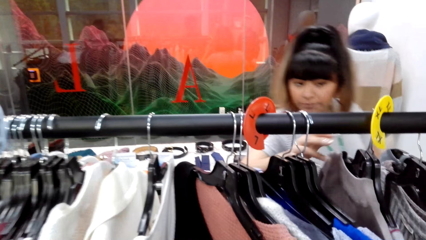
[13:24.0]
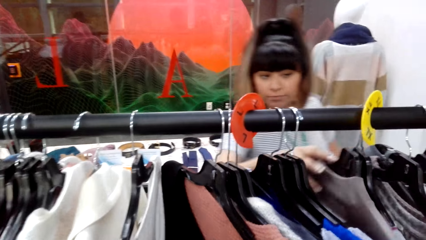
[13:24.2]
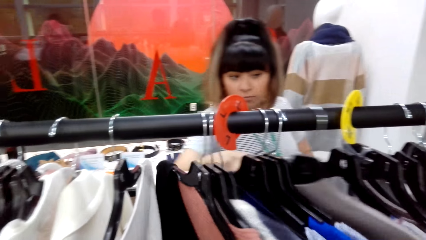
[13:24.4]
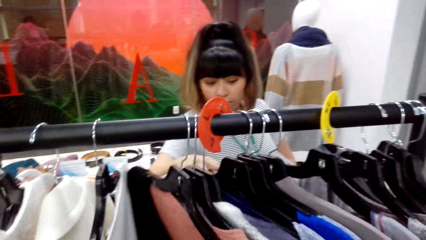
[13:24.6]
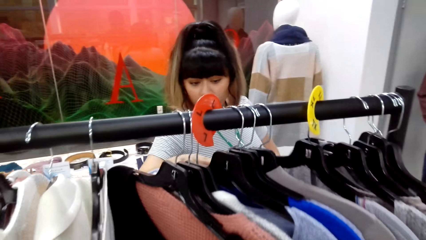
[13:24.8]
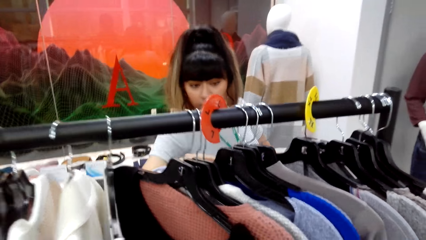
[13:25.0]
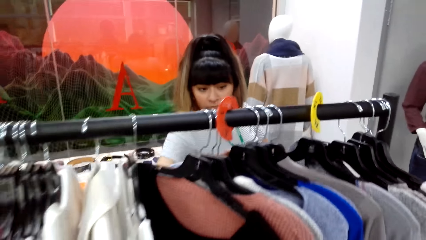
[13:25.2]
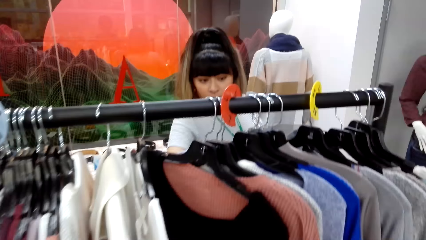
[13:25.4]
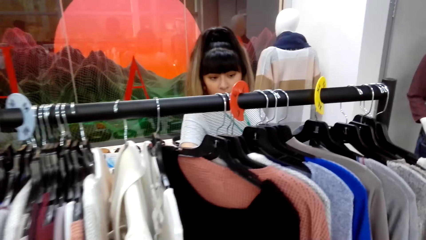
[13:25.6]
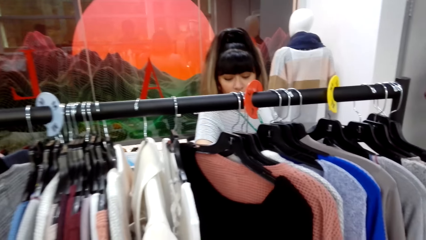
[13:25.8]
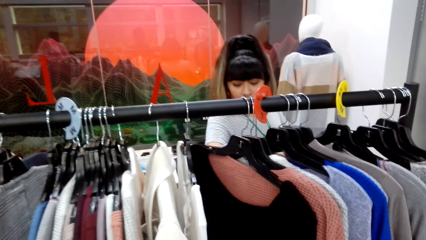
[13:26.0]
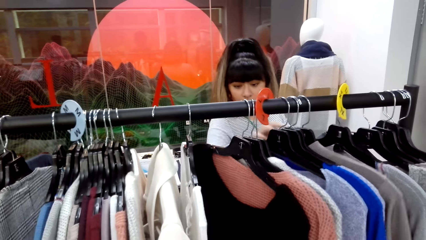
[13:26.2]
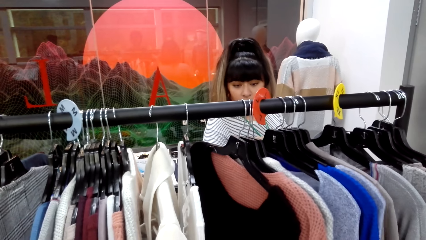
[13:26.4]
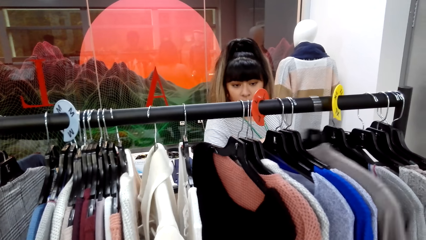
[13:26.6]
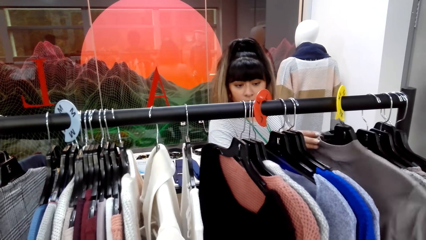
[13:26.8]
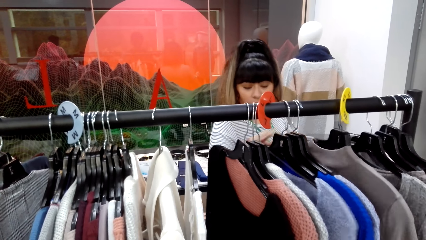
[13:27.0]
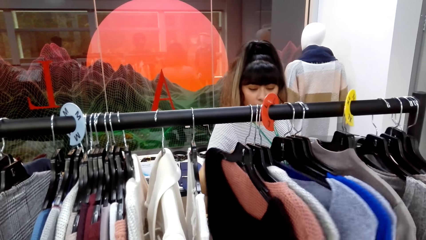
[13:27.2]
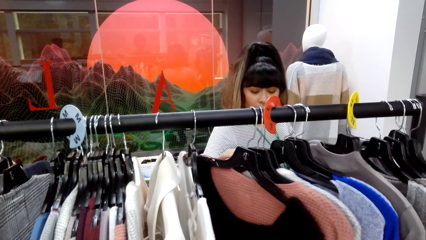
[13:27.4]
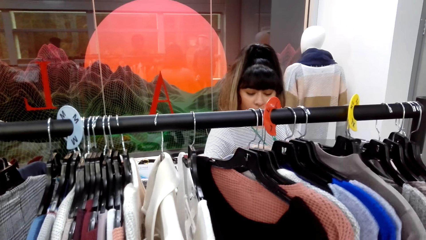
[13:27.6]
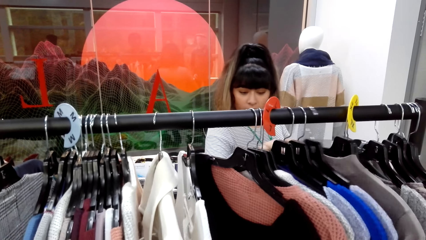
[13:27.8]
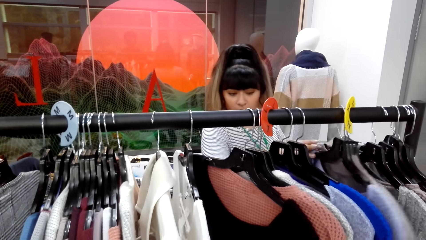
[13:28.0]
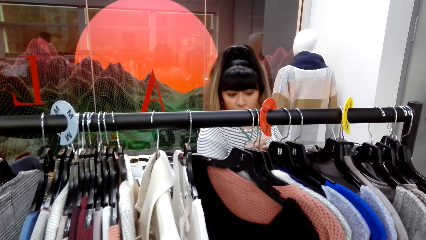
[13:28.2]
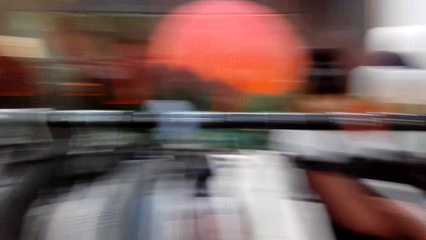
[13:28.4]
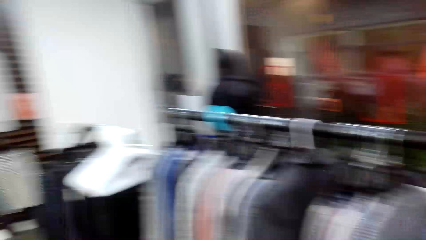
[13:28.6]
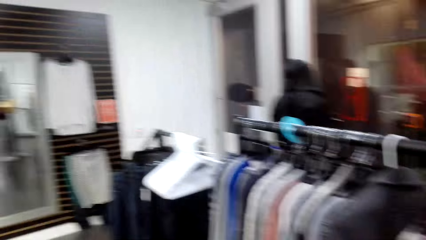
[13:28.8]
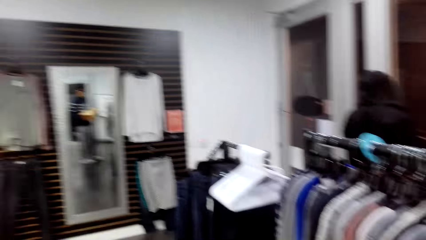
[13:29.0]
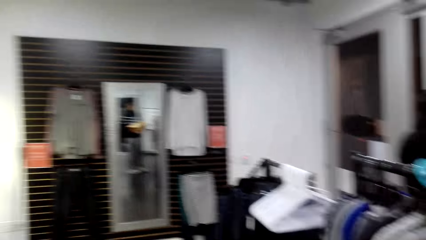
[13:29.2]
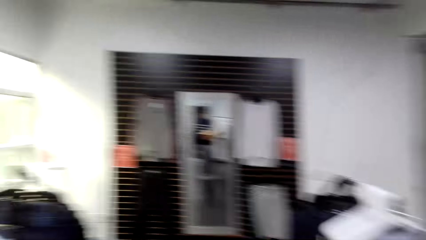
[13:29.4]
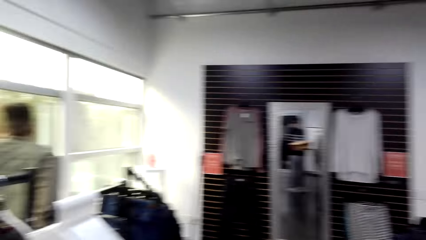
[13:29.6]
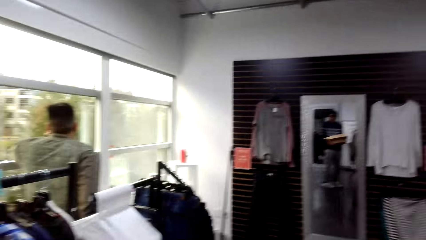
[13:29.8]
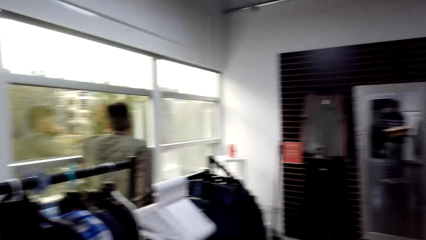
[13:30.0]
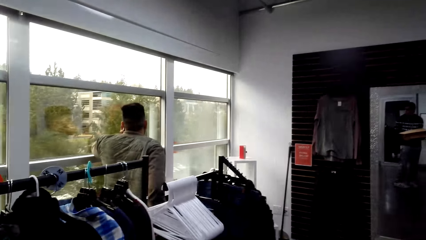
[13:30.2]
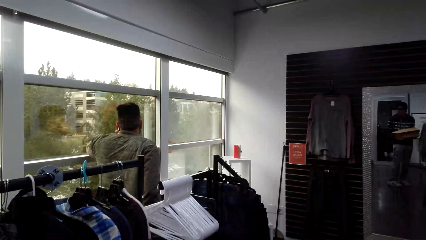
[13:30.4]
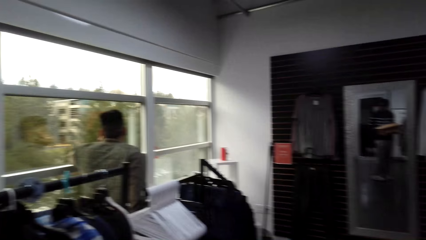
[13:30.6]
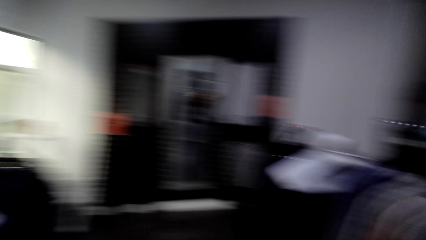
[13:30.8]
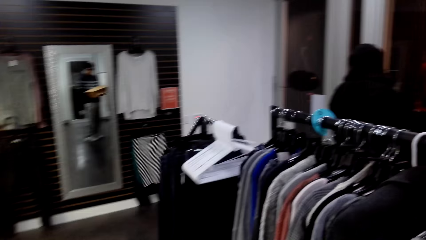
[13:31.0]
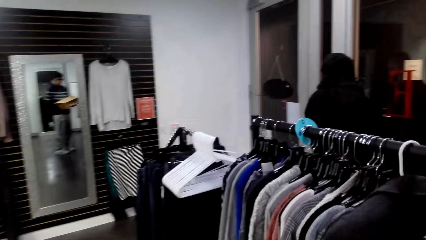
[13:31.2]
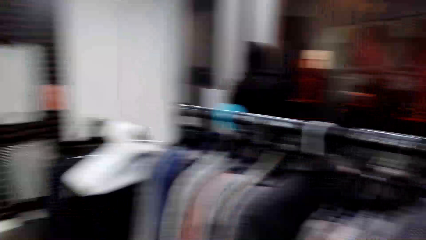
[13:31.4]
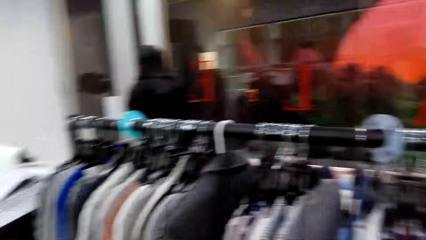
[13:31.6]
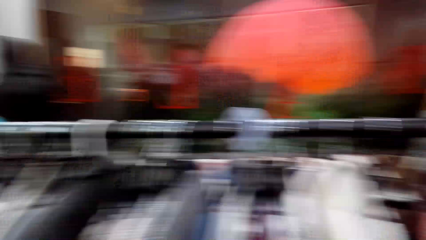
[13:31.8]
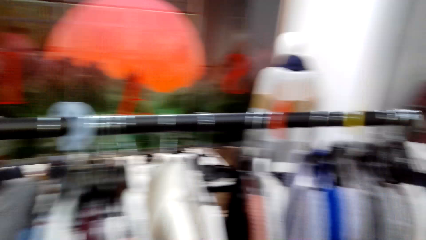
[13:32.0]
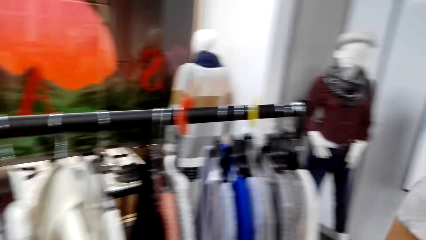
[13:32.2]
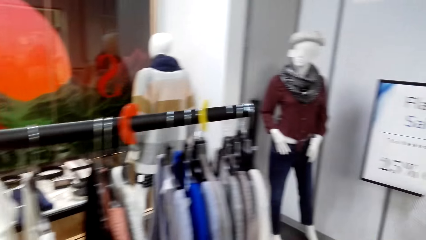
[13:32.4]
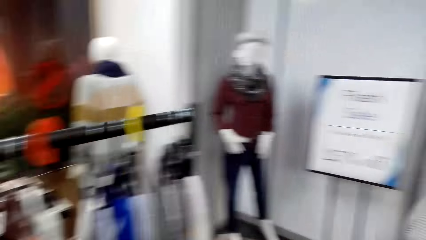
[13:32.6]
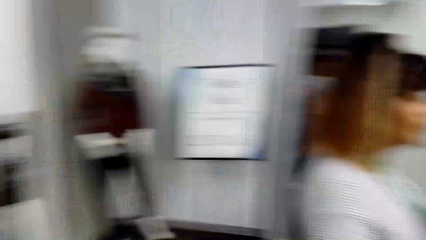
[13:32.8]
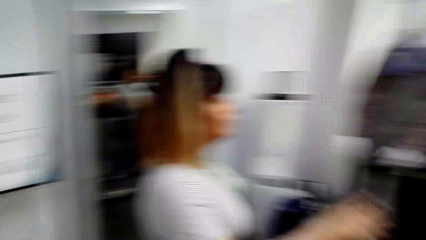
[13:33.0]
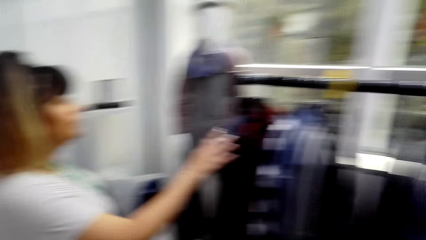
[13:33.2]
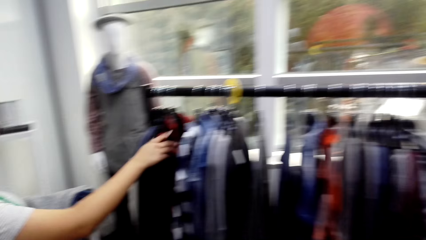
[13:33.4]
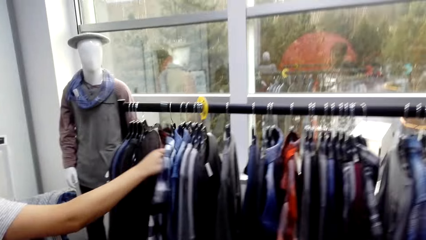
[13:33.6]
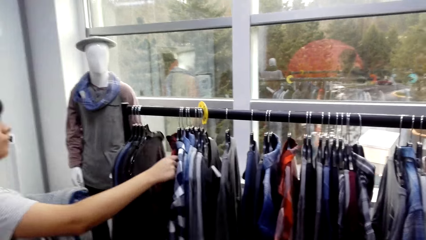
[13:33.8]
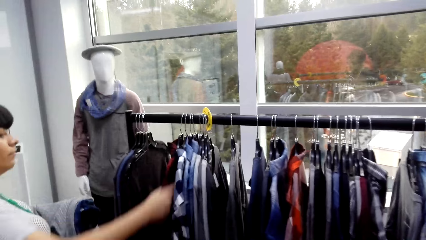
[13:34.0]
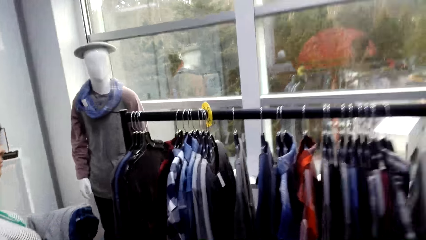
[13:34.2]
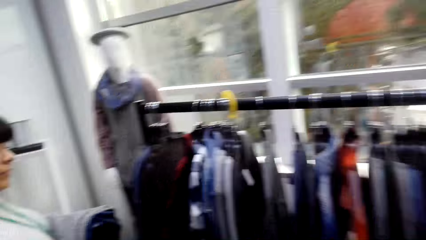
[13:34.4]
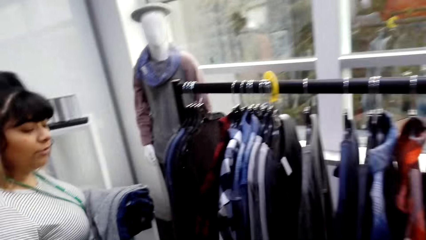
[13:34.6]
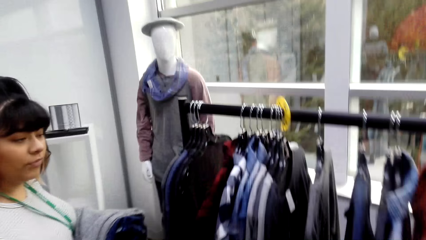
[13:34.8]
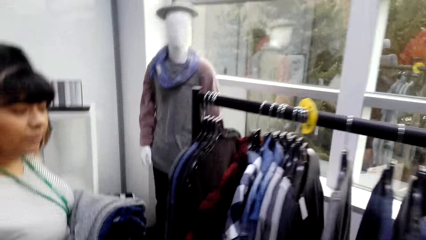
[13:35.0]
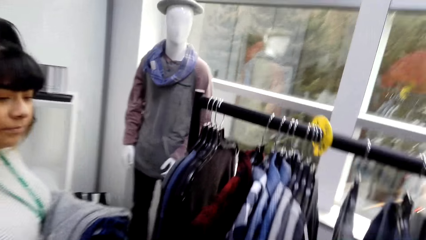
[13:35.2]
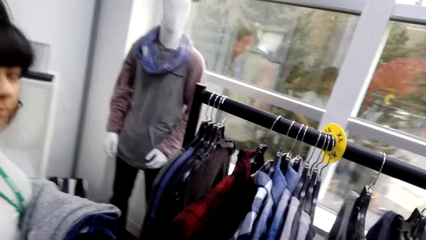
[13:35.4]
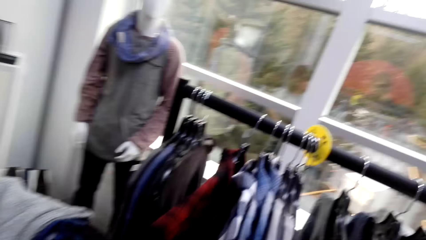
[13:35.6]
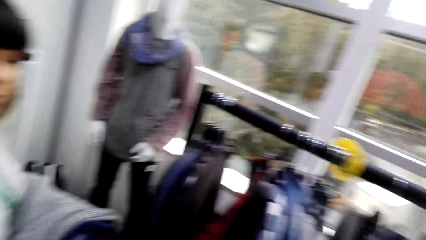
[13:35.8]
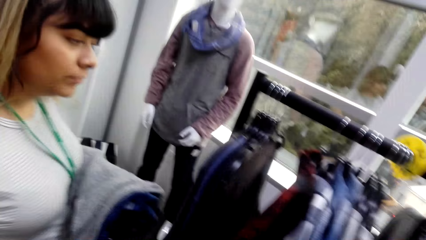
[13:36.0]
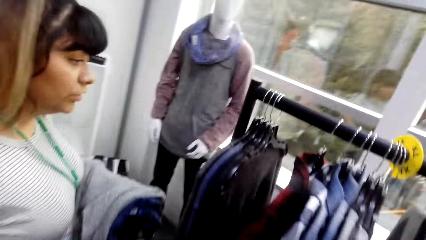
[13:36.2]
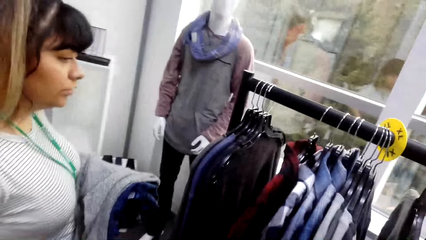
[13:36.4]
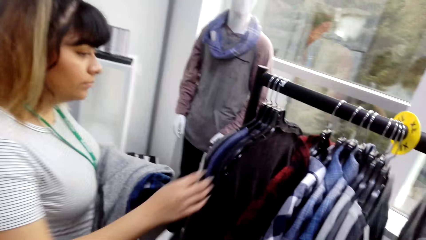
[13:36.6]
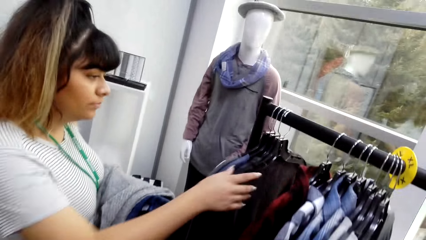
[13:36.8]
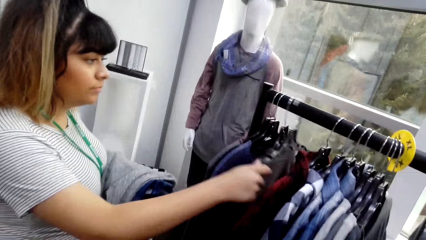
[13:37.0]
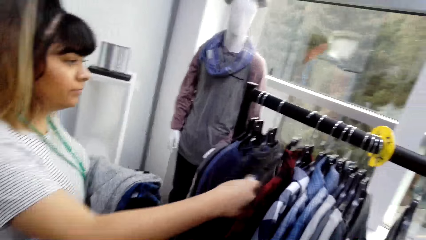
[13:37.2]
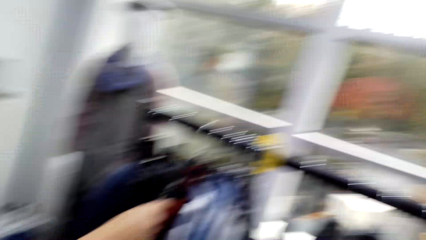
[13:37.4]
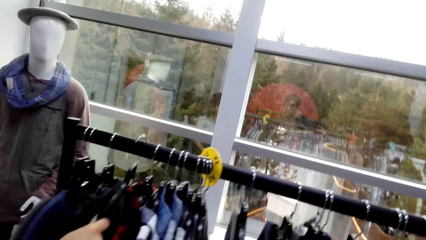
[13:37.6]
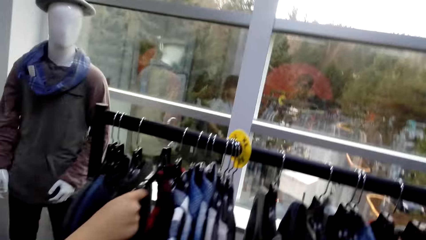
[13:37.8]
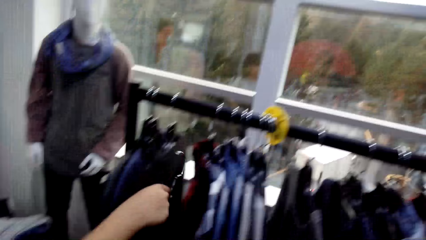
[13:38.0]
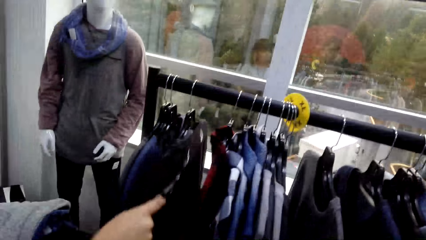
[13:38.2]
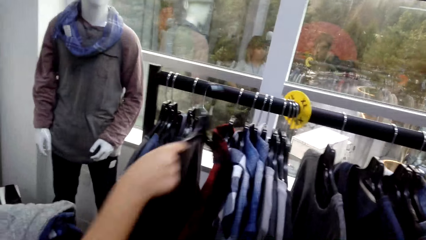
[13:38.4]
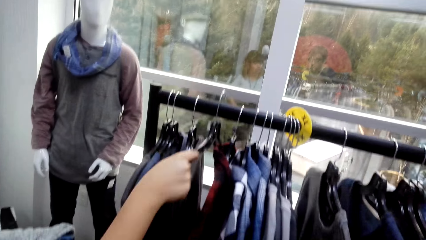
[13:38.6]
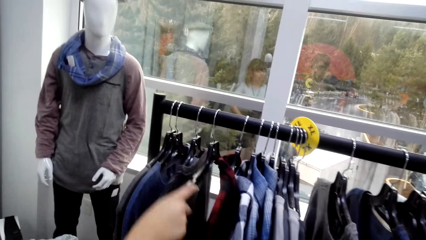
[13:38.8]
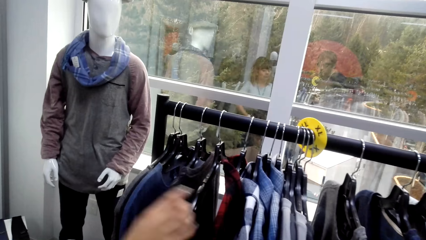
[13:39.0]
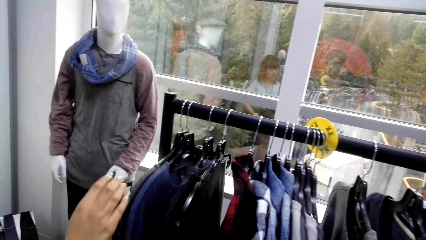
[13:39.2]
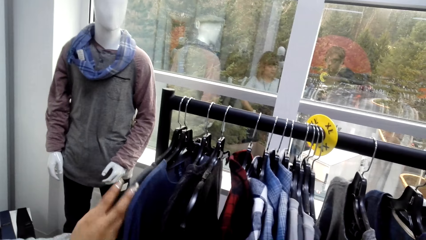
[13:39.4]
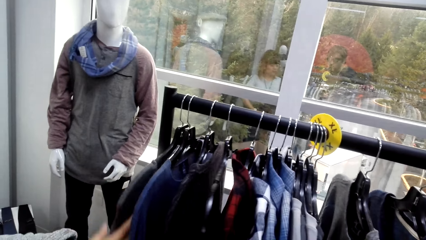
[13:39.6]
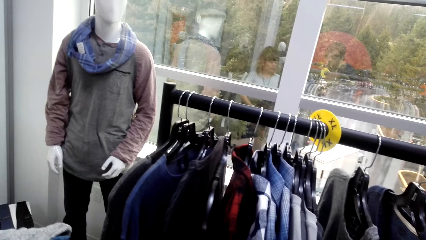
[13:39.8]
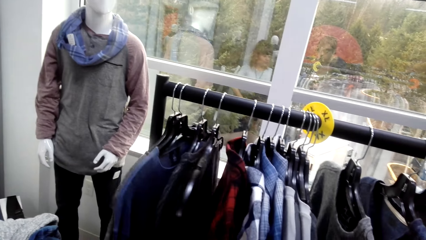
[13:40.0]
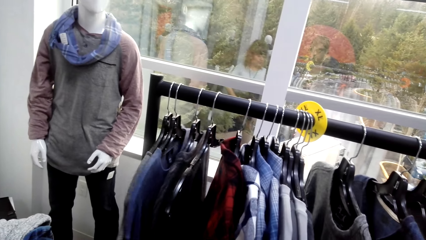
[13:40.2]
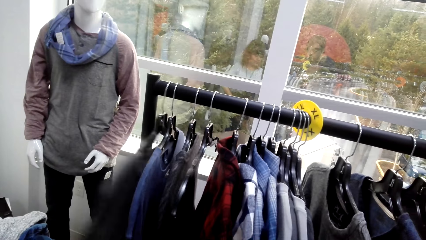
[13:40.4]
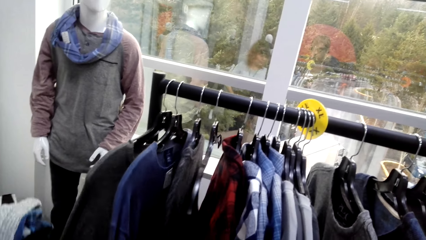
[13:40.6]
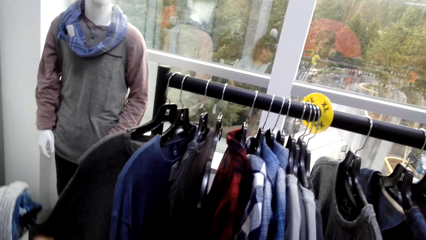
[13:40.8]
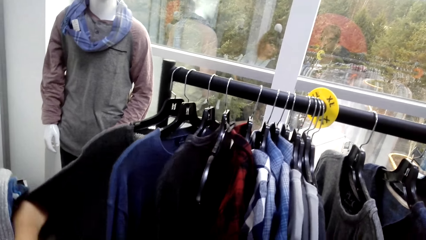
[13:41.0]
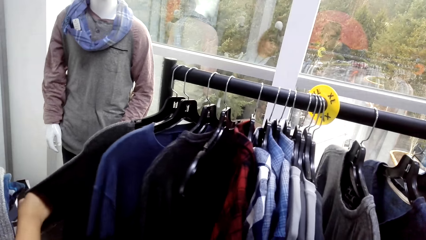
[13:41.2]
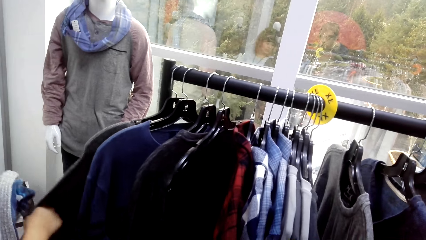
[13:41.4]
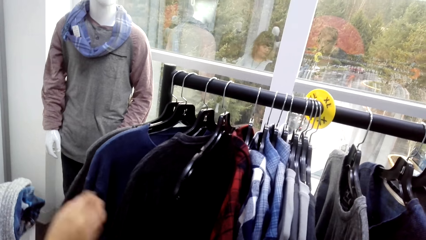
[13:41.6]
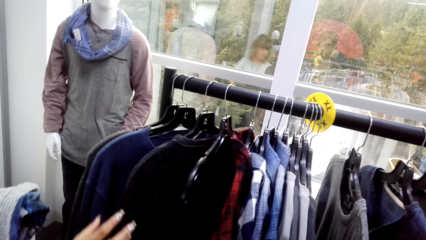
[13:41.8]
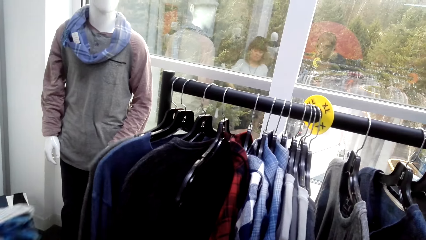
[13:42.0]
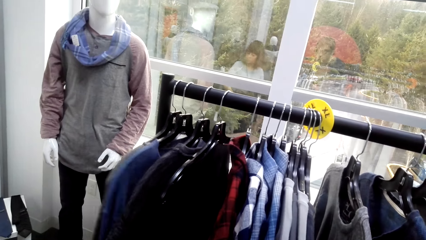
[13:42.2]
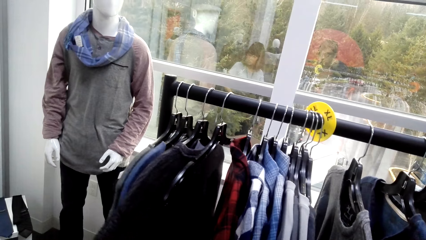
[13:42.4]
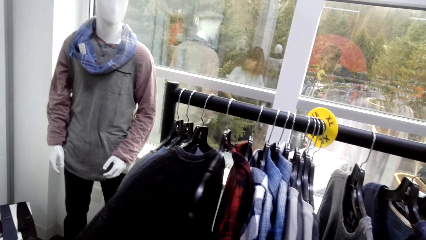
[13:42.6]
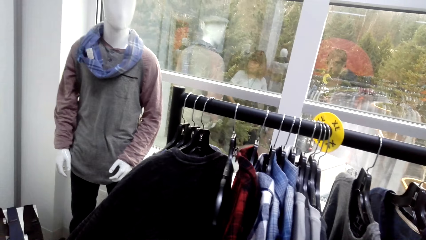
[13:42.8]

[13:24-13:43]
The camera wearer looks around the room.
